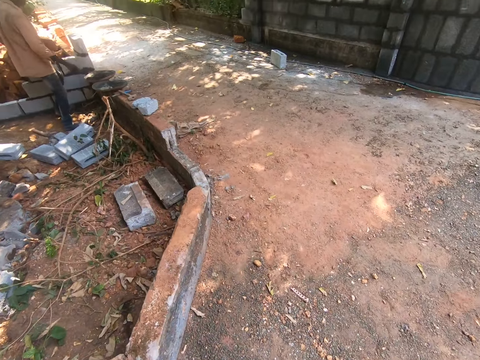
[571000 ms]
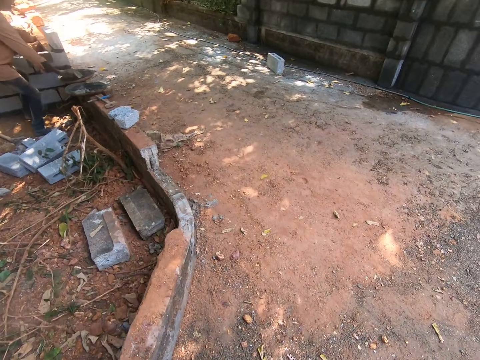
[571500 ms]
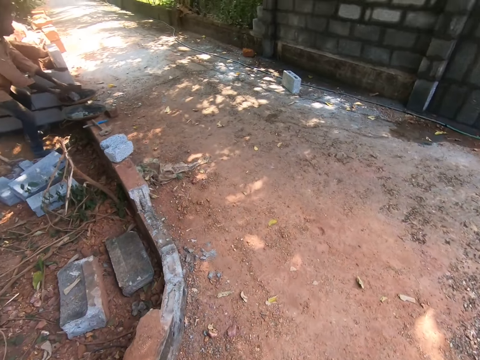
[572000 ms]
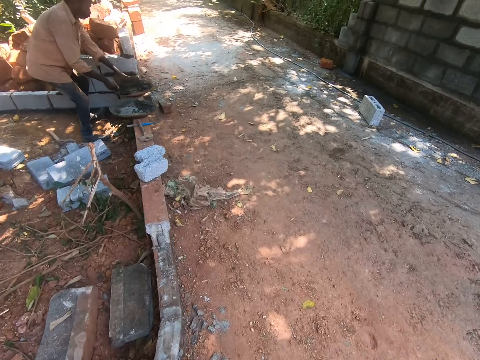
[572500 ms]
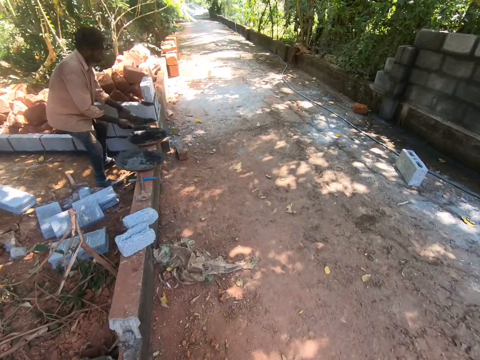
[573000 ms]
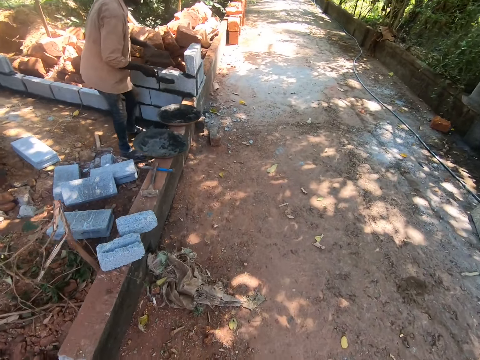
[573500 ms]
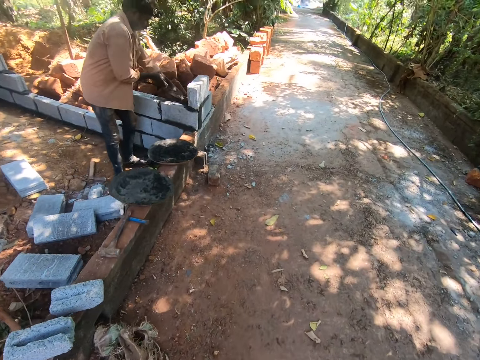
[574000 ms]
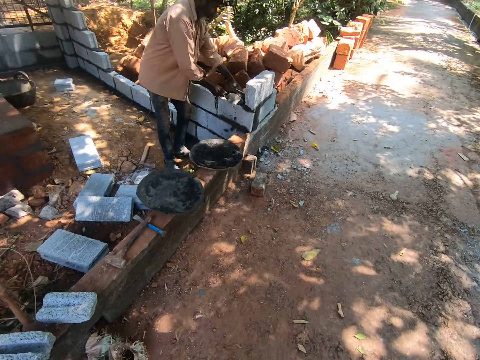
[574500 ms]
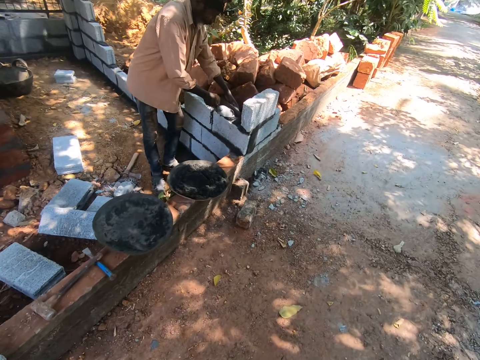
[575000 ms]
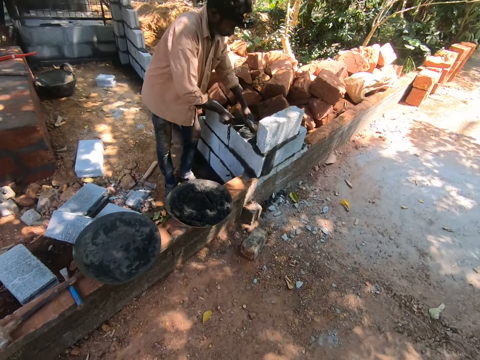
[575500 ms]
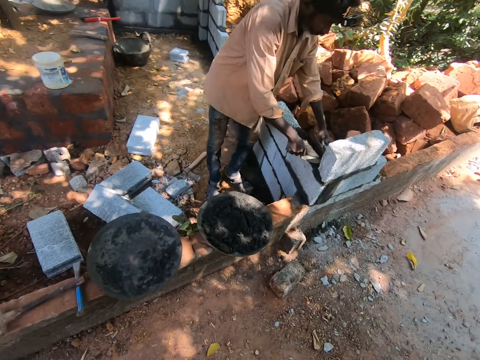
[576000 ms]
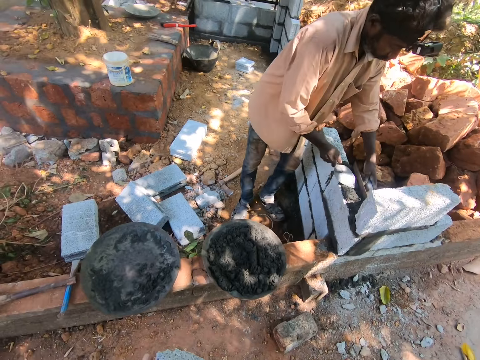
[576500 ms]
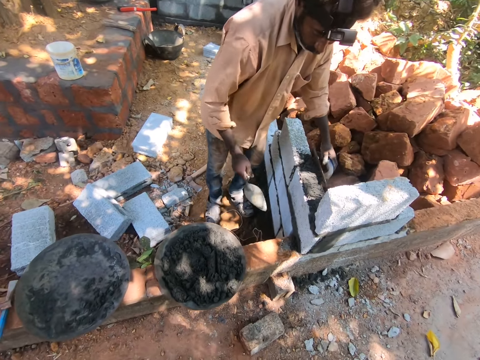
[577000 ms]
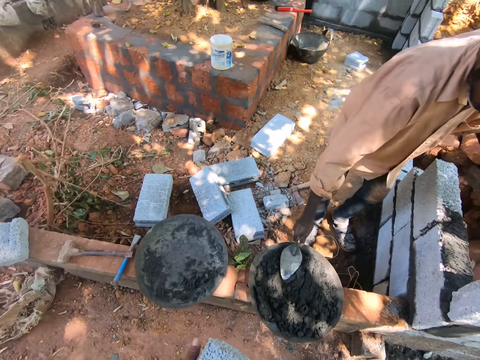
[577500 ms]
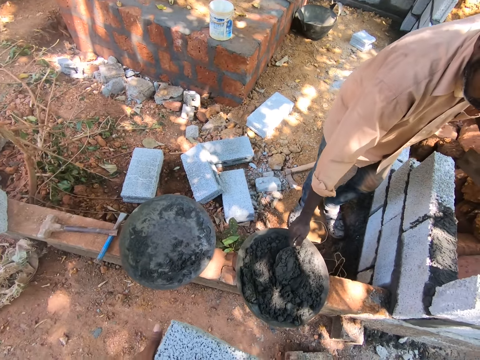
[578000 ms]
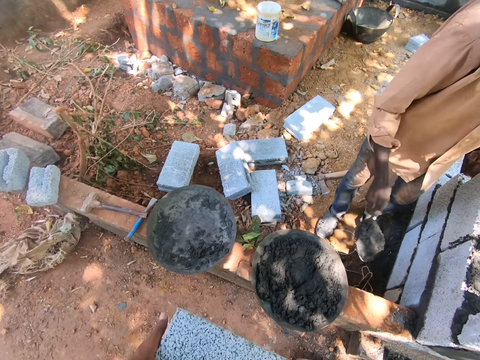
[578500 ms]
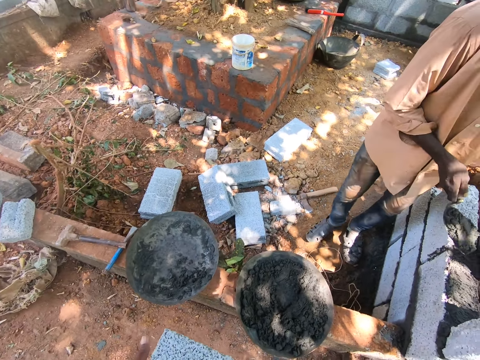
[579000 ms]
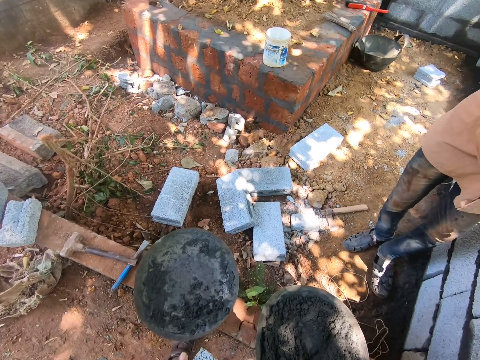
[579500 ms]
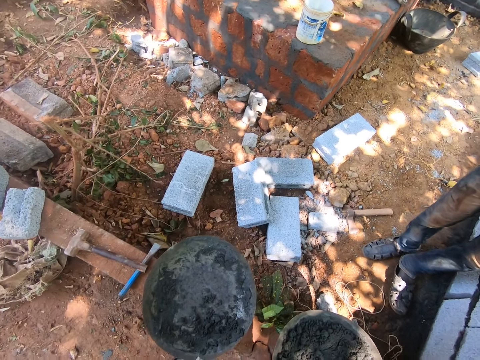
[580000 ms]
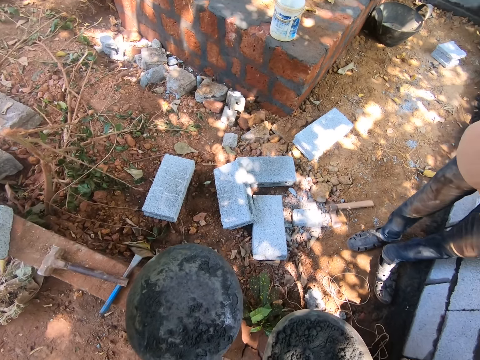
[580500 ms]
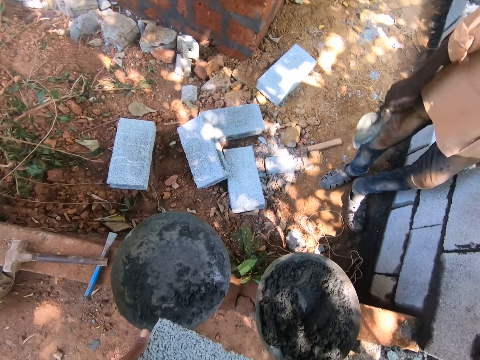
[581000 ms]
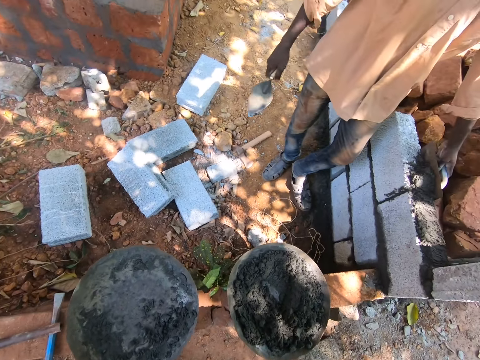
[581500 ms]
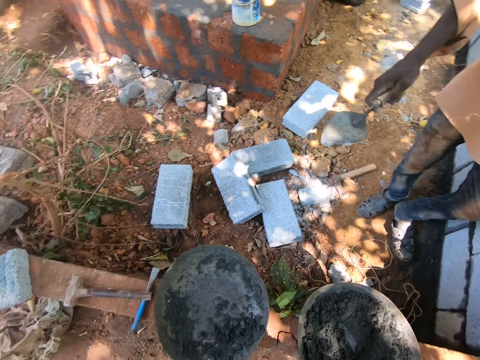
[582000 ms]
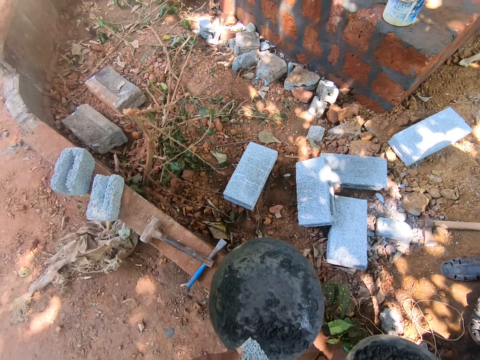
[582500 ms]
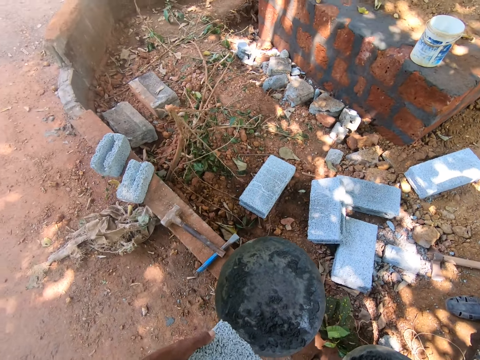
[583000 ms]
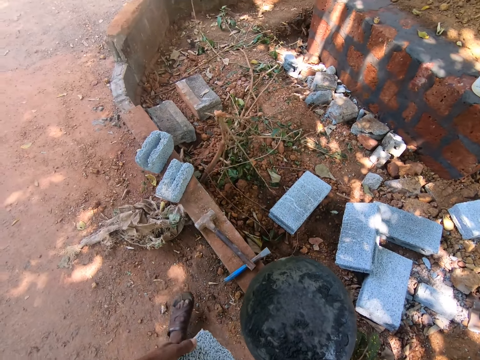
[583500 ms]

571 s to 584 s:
The camera wearer walks away from the stack of bricks. A man scoops cement mix from a cement pan with a trowel. The man pours the cement mix on a brick with the trowel in his right hand, and smoothens the cement mix around the brick with the trowel in his right hand and the wooden float in his left hand. The camera wearer converses with the man. The man scoops cement mix from the cement pan with the trowel. The man pours the cement mix on the brick with the trowel in his right hand. The camera wearer converses with the man.

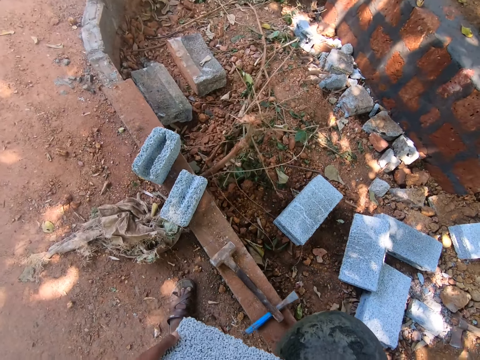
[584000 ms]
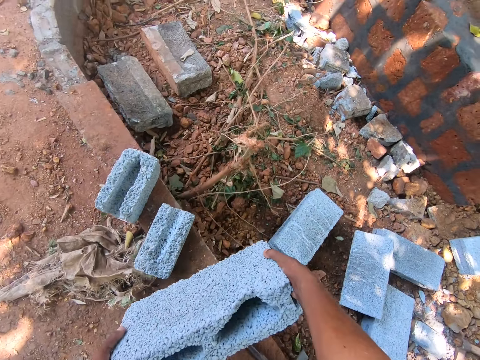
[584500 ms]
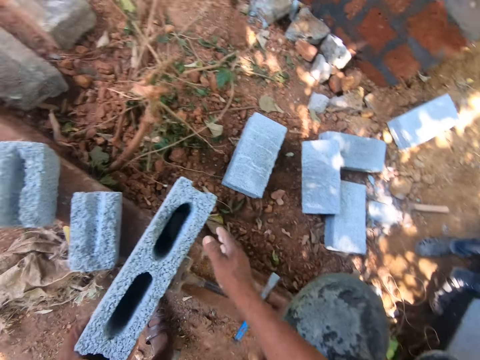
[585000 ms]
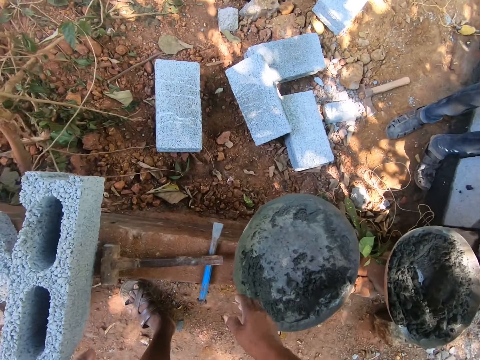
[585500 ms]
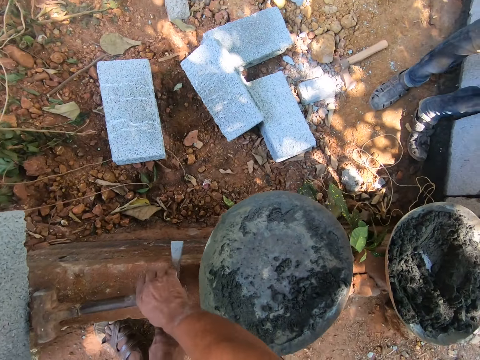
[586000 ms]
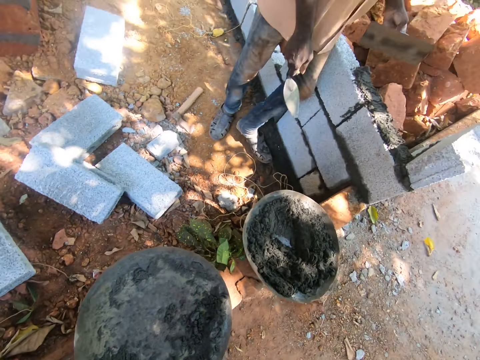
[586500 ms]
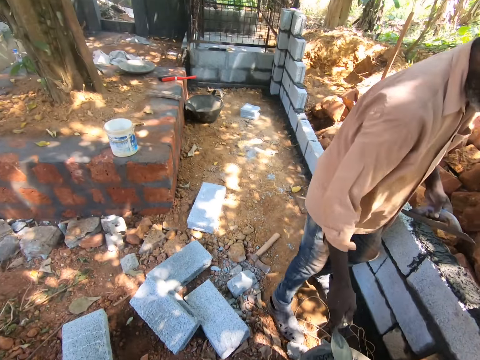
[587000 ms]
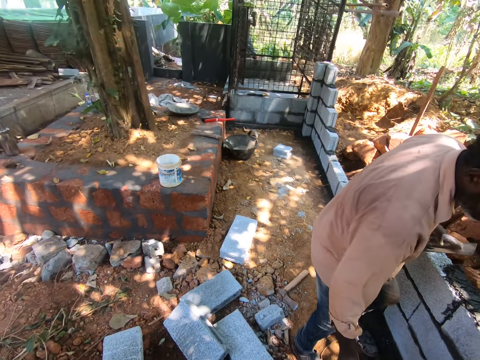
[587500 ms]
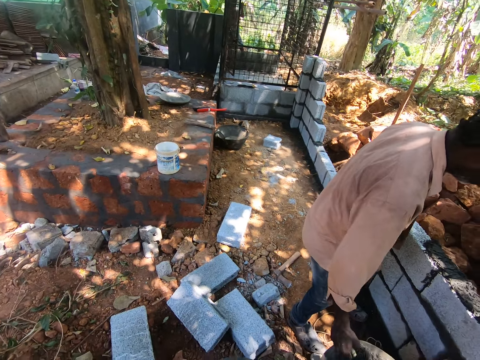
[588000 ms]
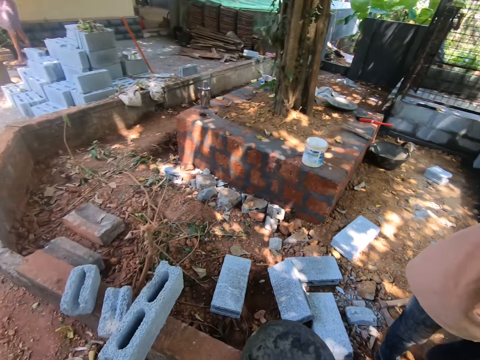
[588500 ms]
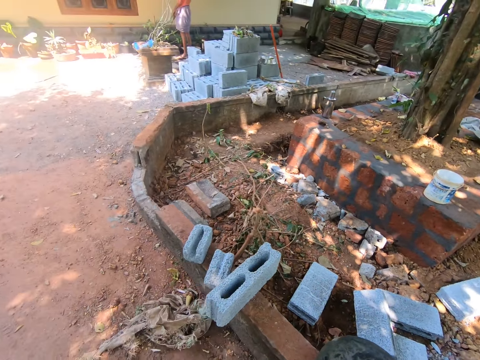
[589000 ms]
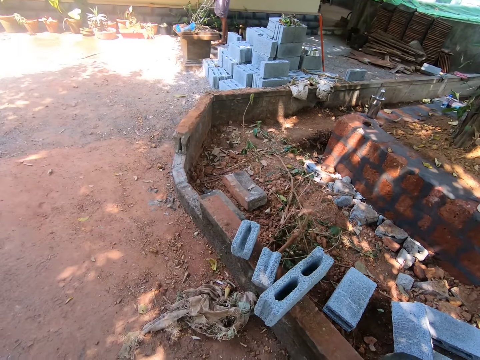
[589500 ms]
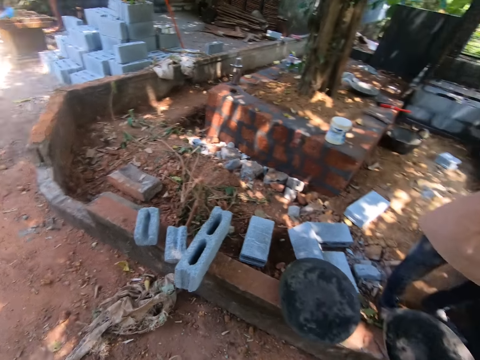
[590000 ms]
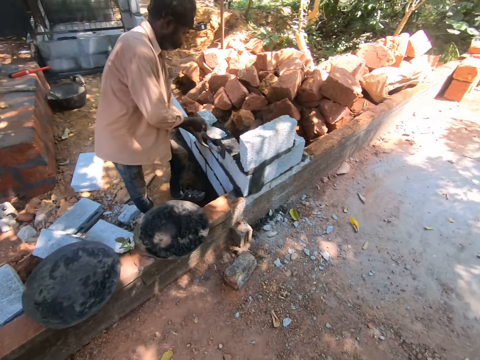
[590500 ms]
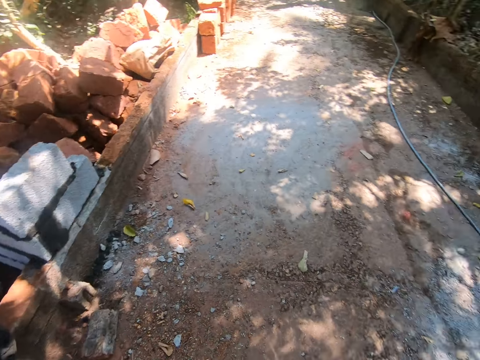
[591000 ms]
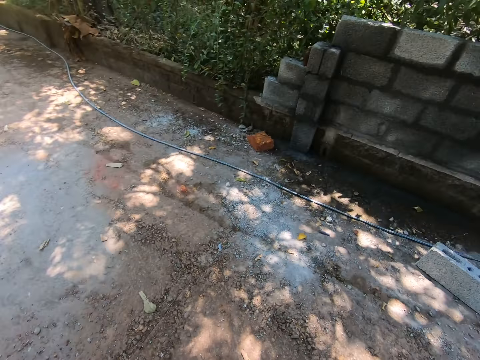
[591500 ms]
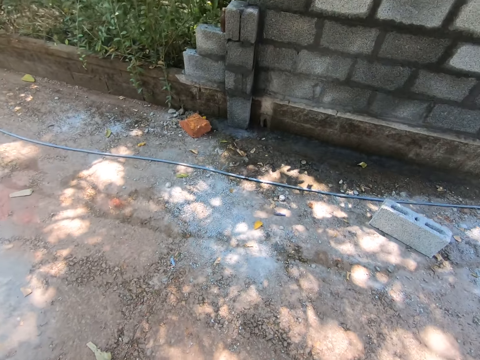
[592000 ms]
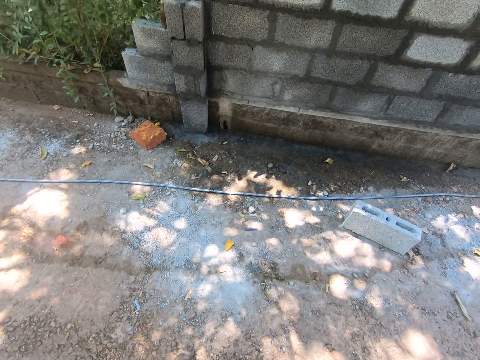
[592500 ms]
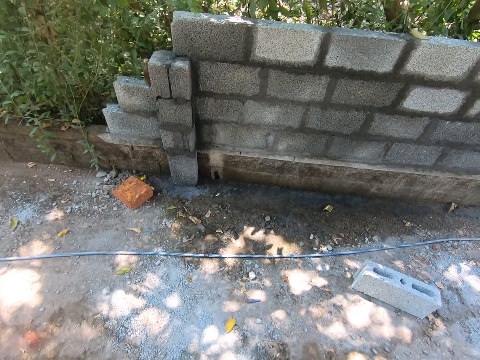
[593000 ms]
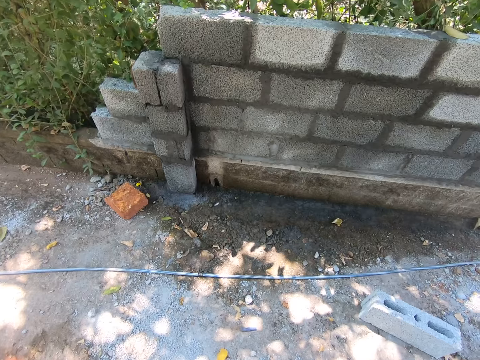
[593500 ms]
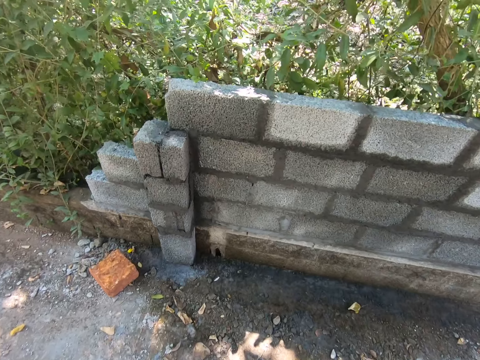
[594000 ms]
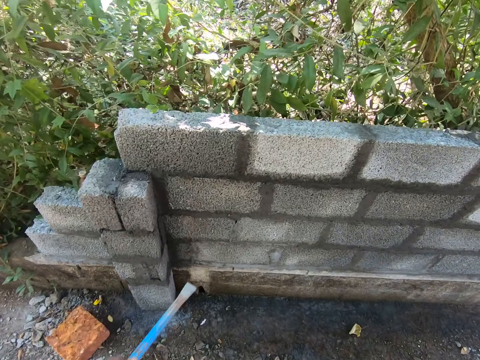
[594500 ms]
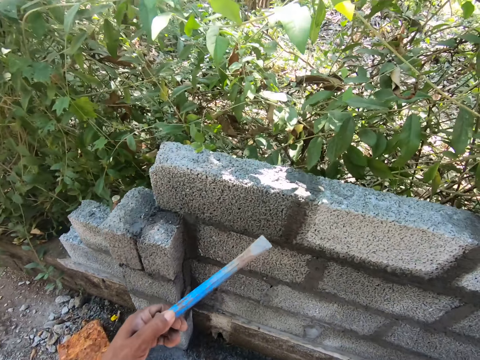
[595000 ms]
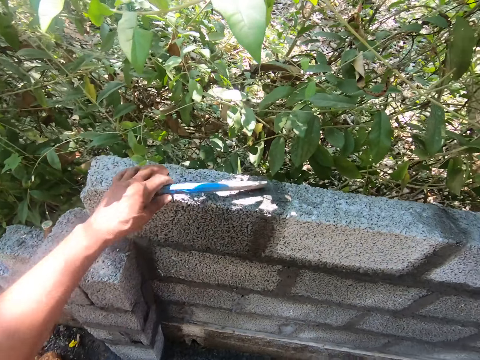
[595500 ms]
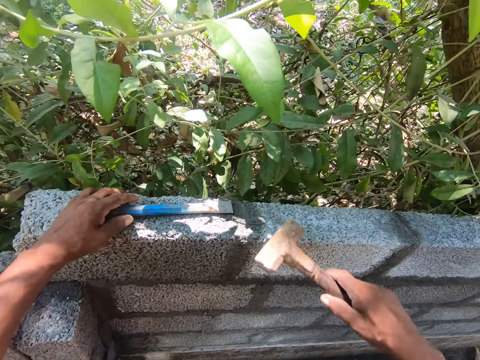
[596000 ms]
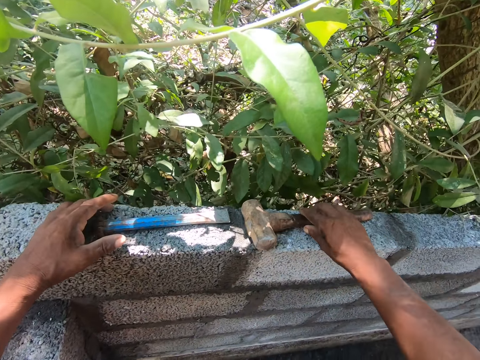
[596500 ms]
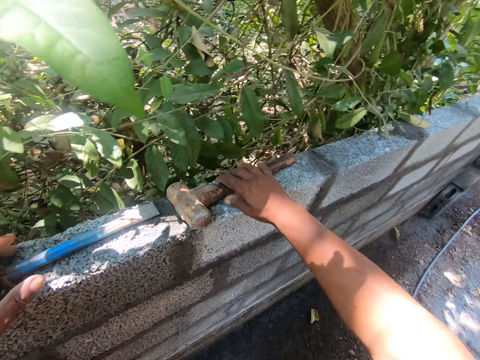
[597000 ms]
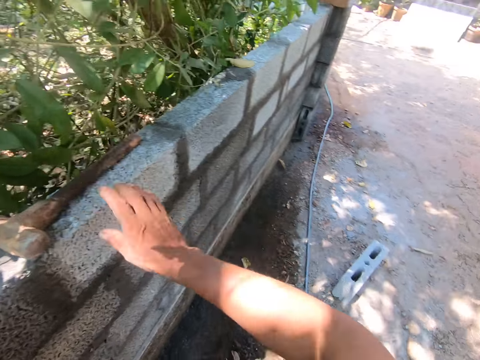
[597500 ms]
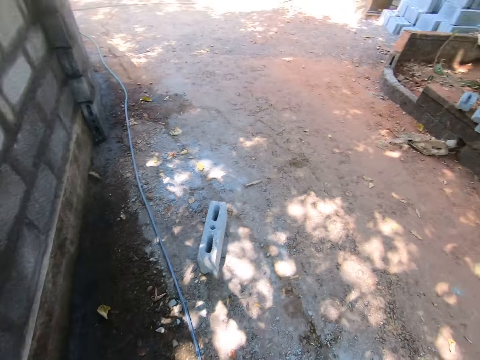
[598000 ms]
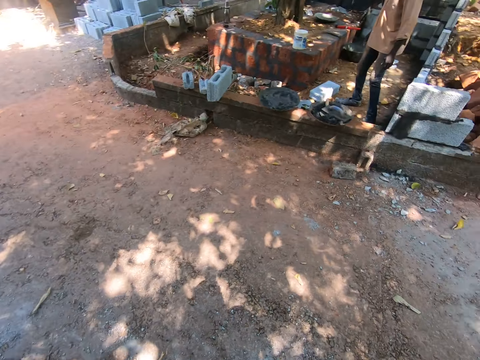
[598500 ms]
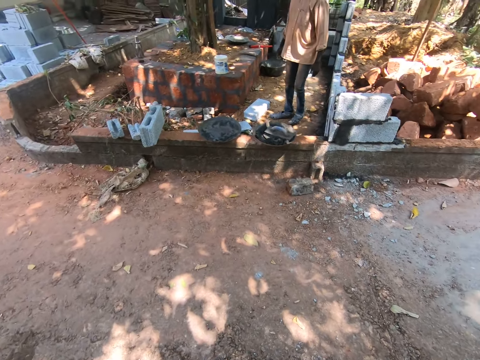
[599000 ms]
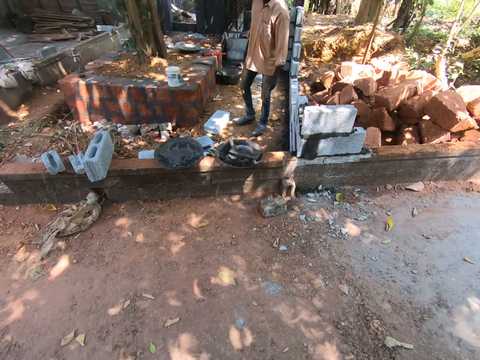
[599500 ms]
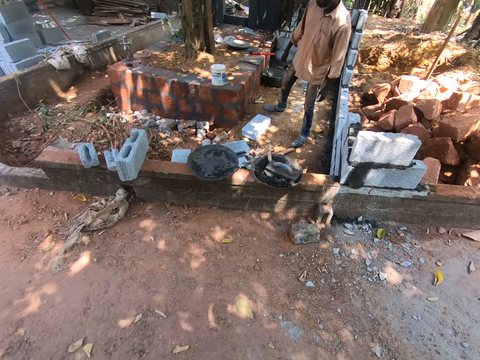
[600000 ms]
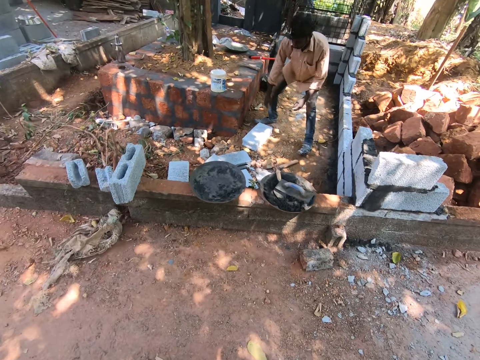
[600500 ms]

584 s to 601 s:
The camera wearer places the brick on a short wall with his hands. He picks up a hammer from the short wall with his right hand. The man dips the trowel into the cement pan with his right hand. The camera wearer looks around. The man smoothens the cement mix around the brick with the trowel in his right hand. The camera wearer walks towards a fence. He places a chisel on the fence with his left hand. He places the hammer on the fence with his right hand. He walks towards the man.
